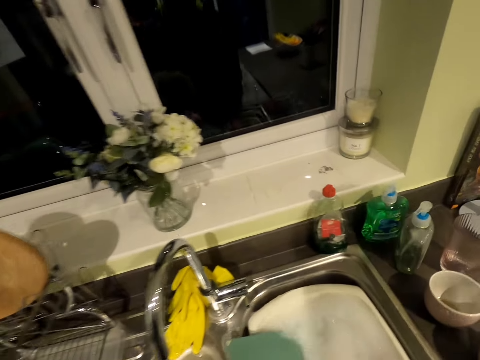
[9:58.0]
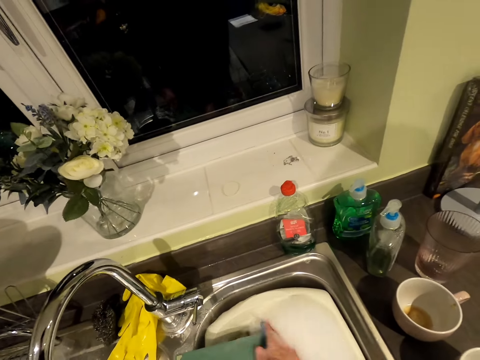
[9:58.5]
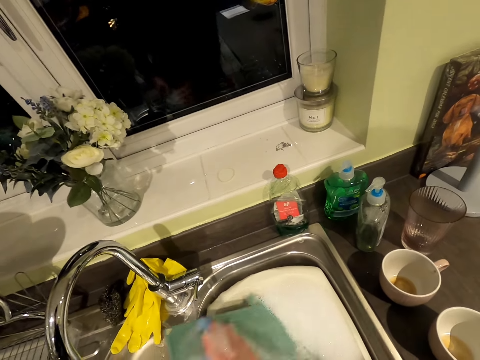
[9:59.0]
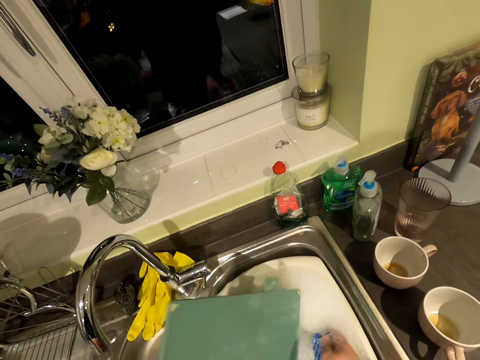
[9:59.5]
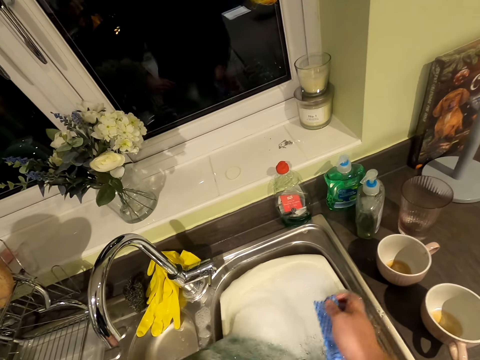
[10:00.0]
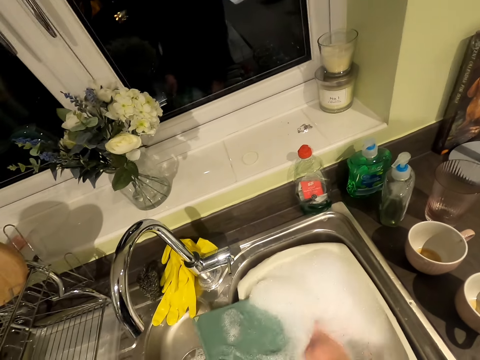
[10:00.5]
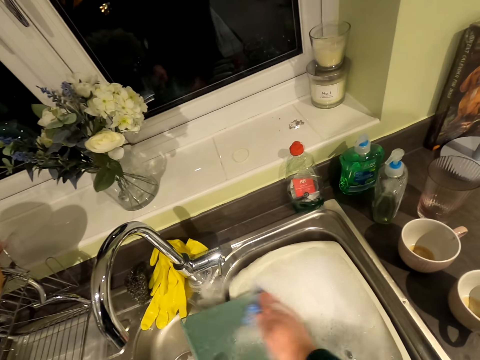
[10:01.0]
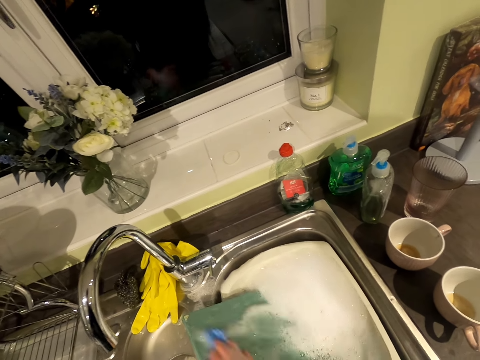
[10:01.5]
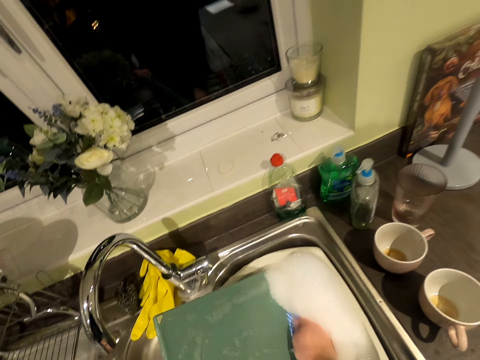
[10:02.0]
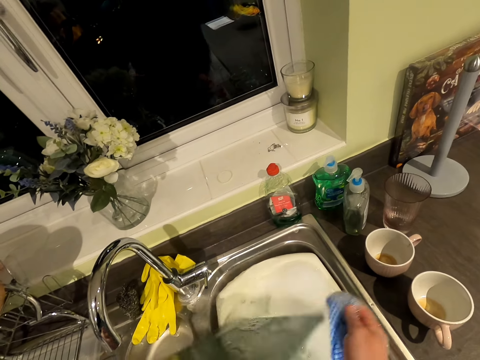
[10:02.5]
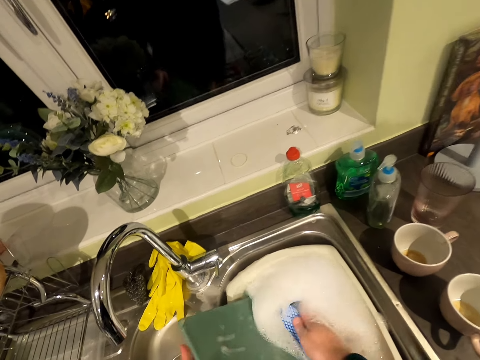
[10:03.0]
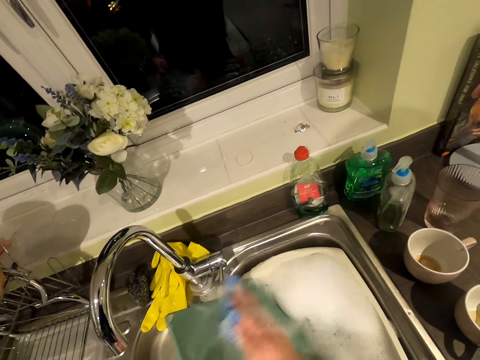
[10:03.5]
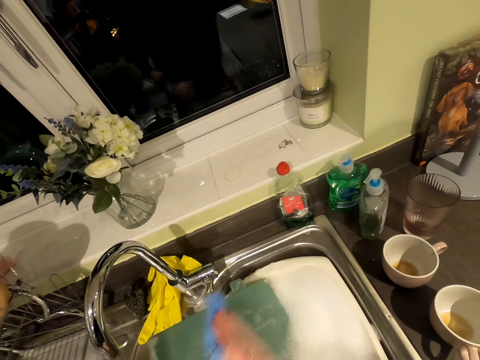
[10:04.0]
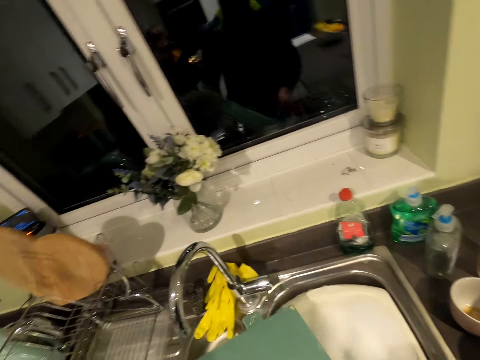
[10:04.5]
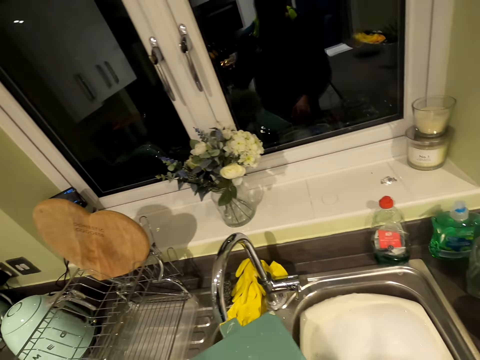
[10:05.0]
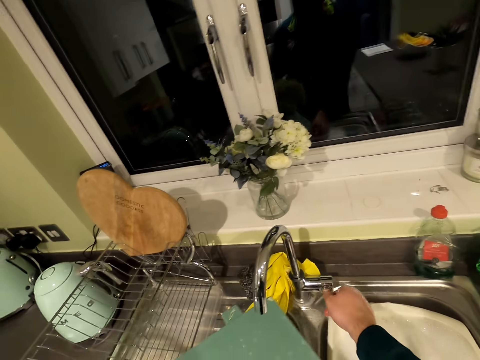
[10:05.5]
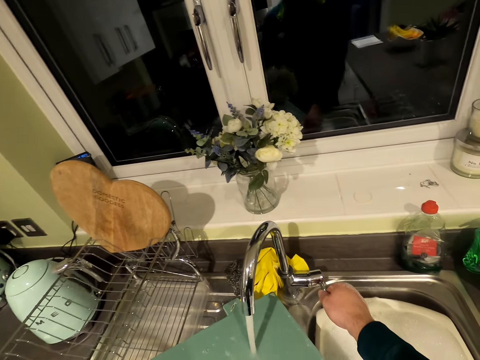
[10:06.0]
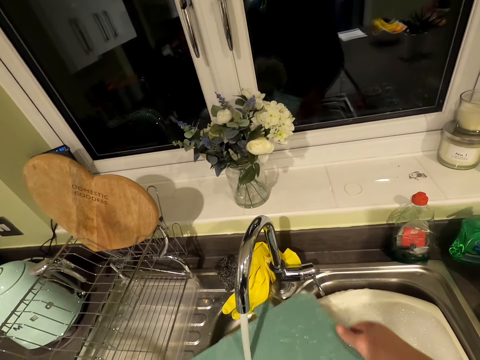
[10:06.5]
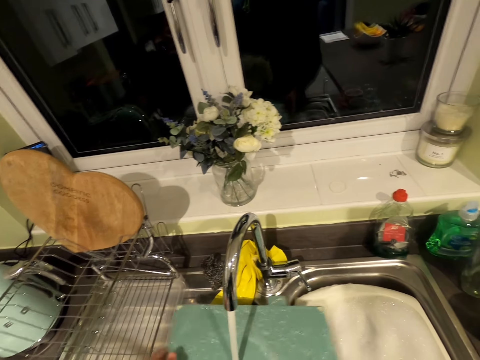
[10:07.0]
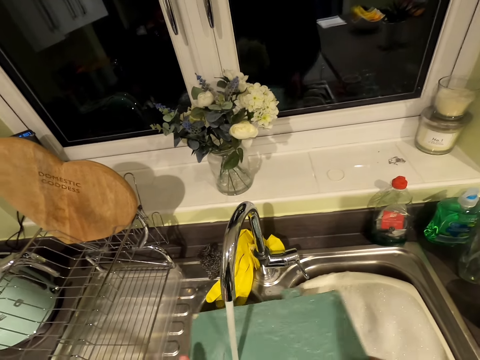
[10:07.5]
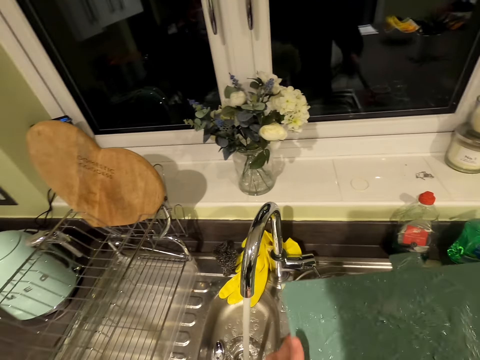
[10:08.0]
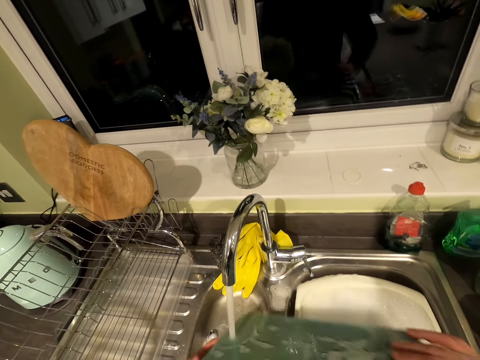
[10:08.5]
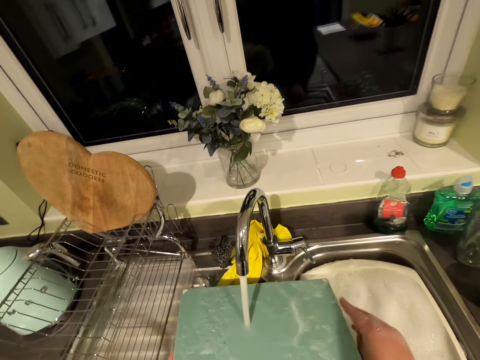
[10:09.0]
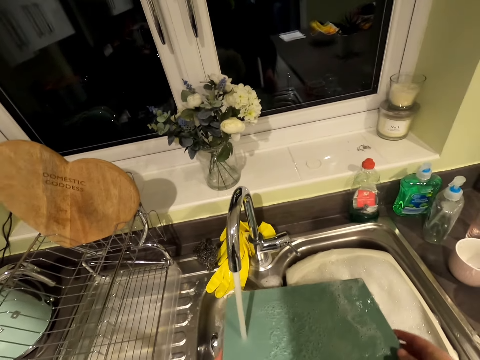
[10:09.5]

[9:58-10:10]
The camera wearer washes the chopping board with the cloth. They open the tap. They rinse the chopping board with the running water.

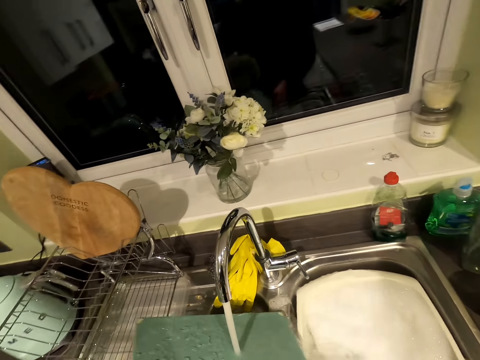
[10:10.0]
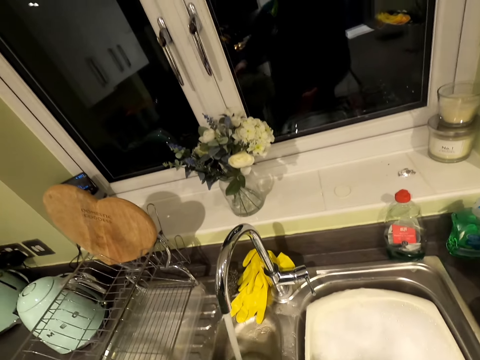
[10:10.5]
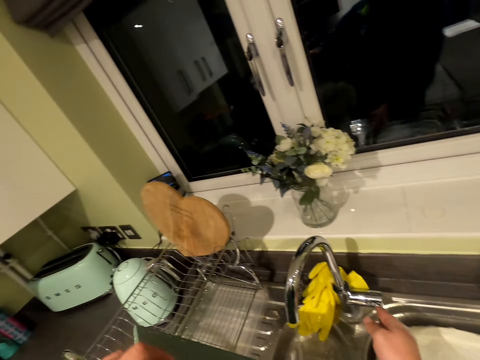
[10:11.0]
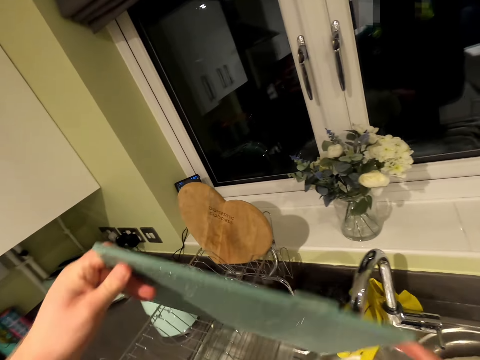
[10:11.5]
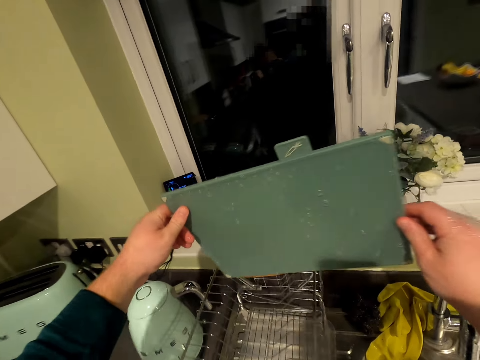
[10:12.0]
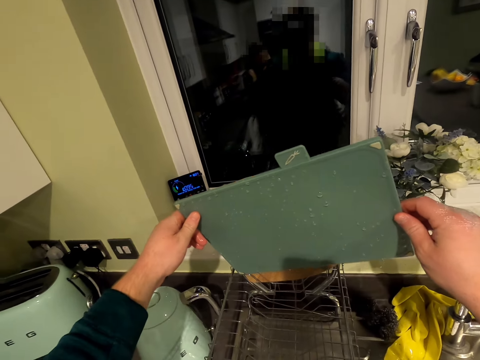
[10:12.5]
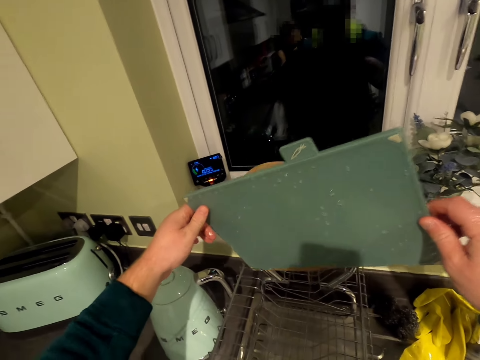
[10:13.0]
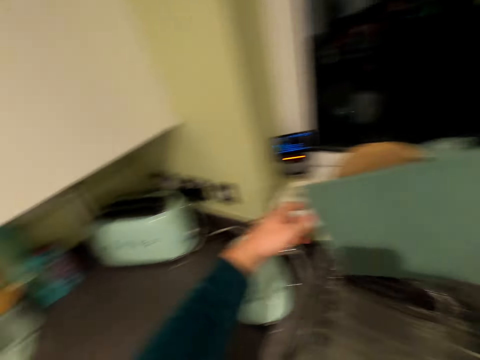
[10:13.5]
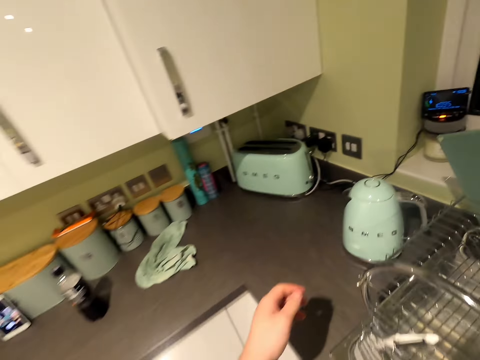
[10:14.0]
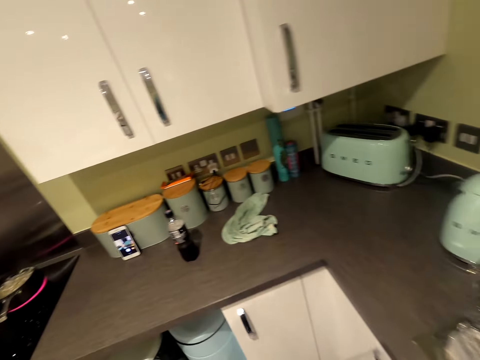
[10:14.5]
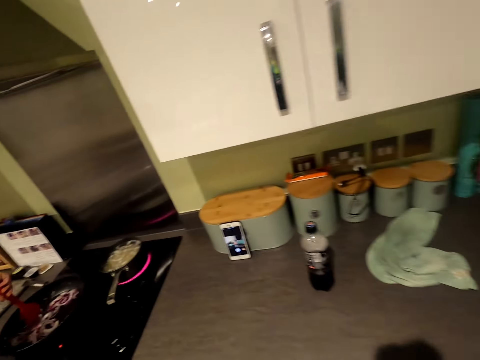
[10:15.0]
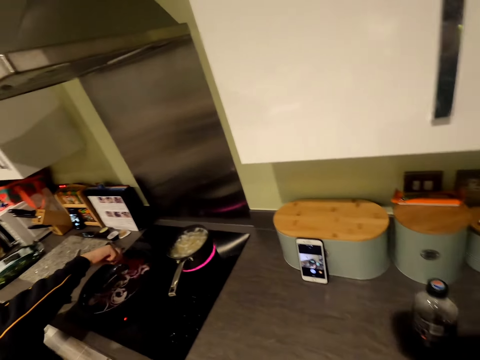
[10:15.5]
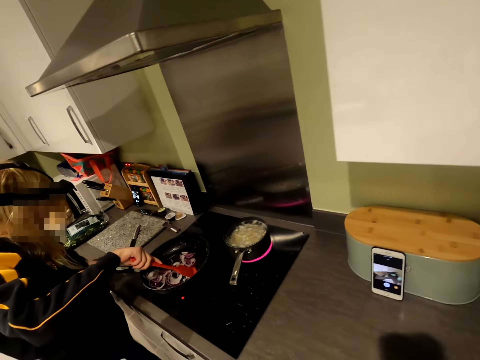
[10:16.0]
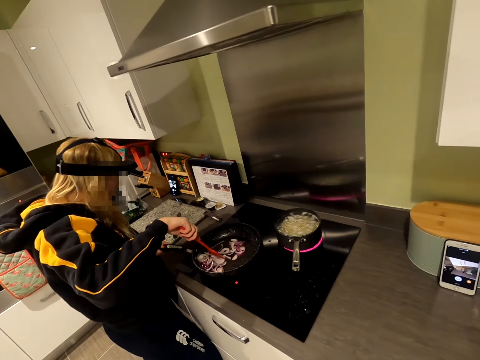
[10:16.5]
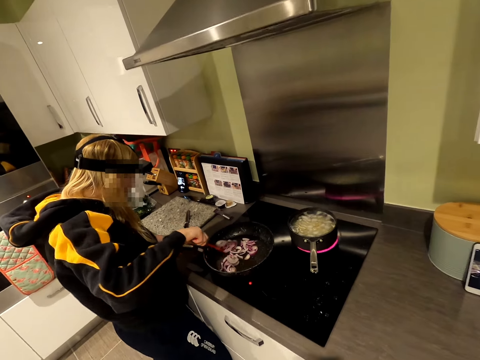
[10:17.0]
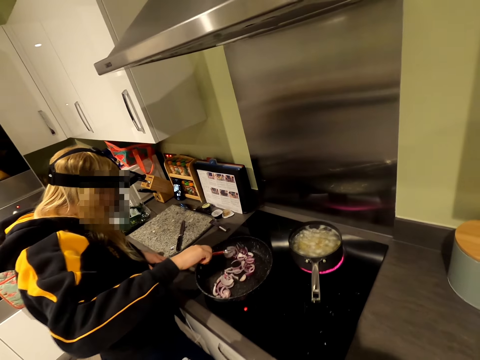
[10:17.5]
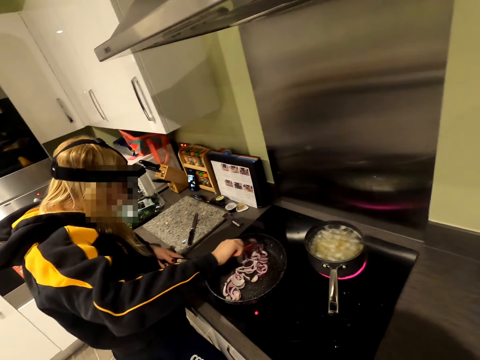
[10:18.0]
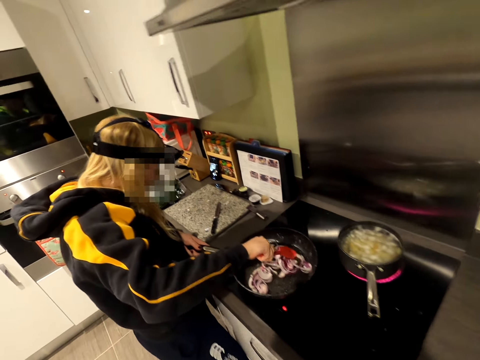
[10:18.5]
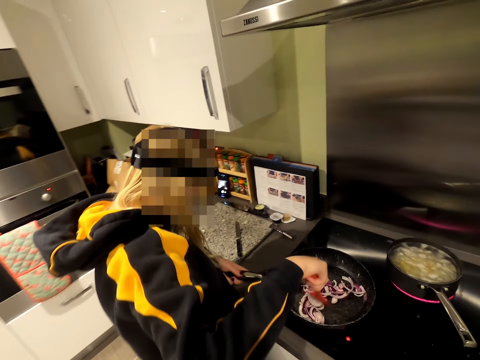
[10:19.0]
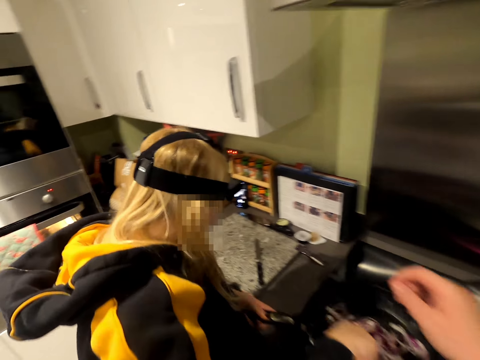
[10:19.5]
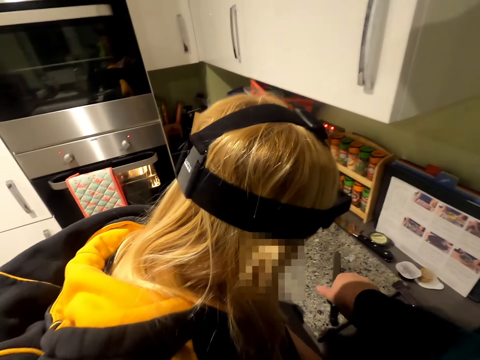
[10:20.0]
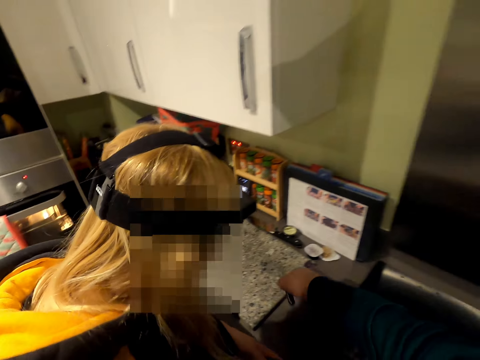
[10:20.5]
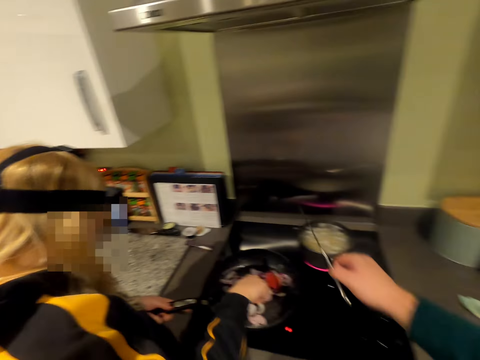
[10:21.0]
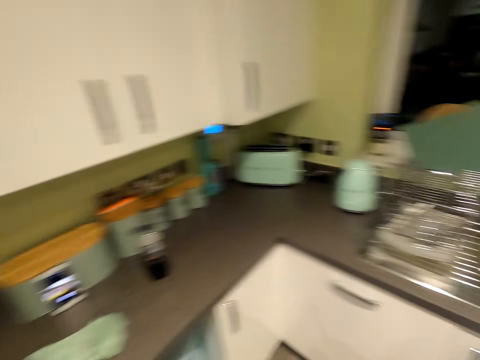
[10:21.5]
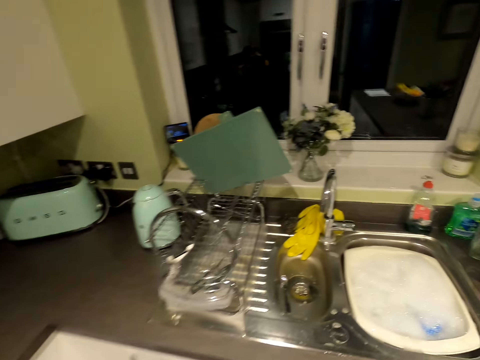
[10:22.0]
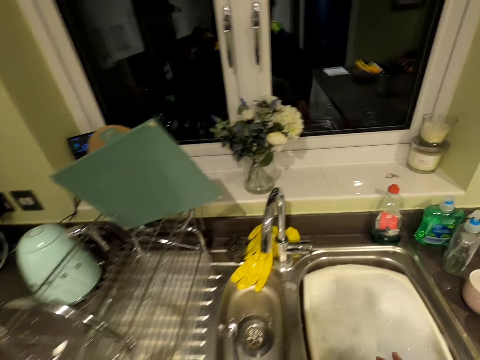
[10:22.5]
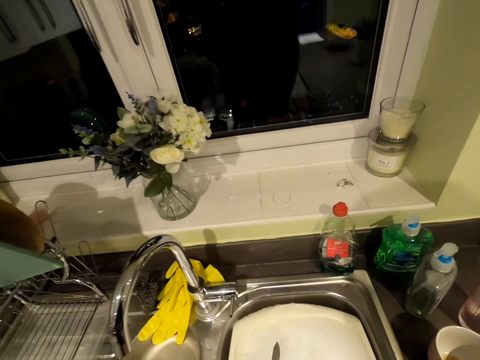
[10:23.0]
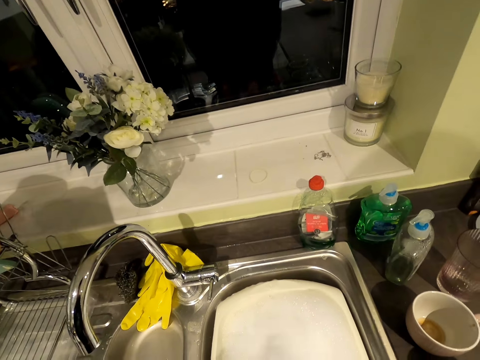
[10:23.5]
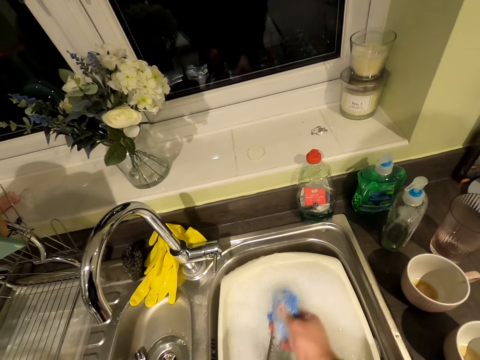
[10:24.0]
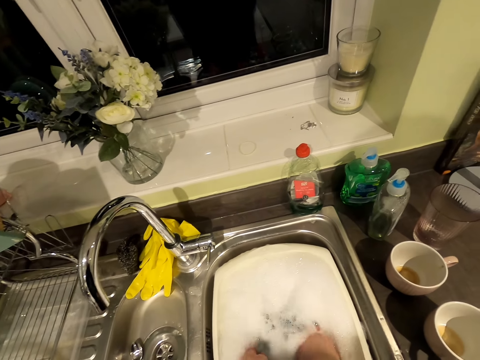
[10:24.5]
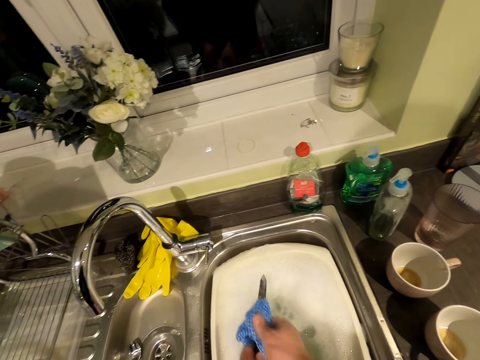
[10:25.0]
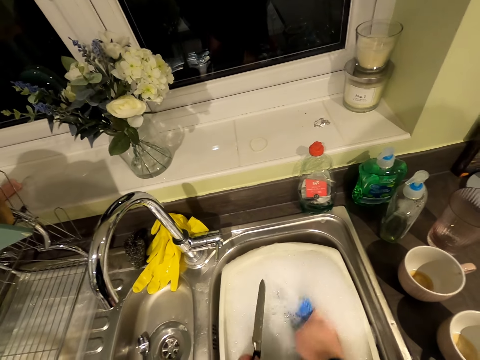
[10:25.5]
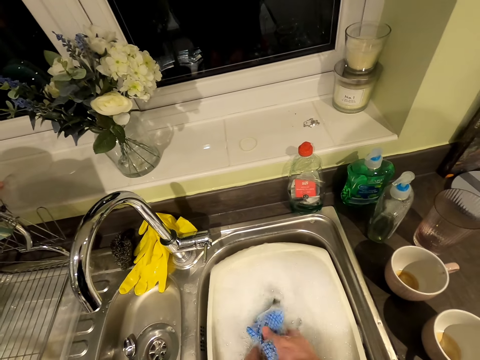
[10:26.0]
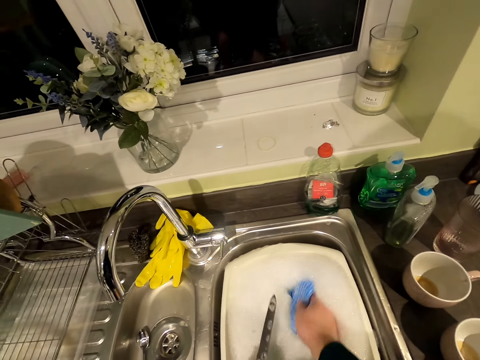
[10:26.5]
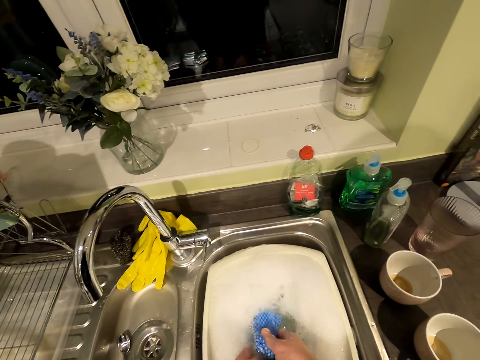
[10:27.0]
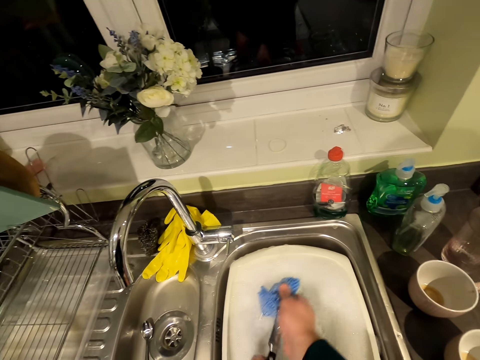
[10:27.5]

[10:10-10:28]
The camera wearer closes the tap. They place the chopping board on the rack. They move in the kitchen. A woman stirs the onions with the turner spatula. The camera wearer picks up the knife from the chopping board. They move in the kitchen. They wash the knife with the cloth.
